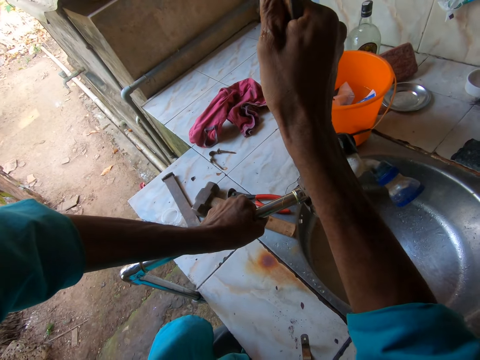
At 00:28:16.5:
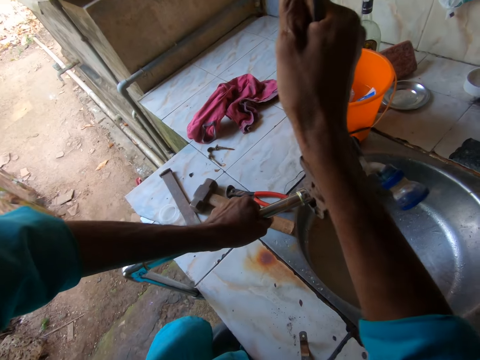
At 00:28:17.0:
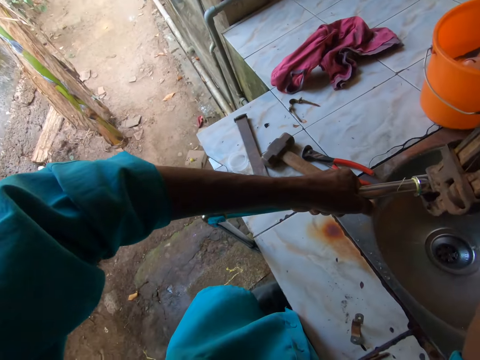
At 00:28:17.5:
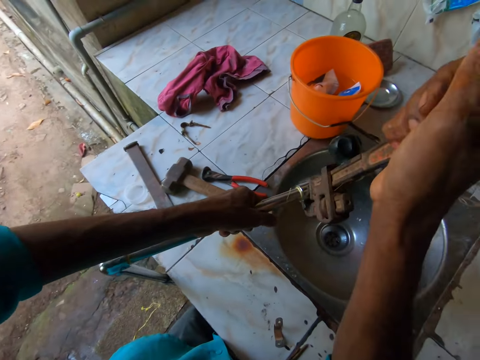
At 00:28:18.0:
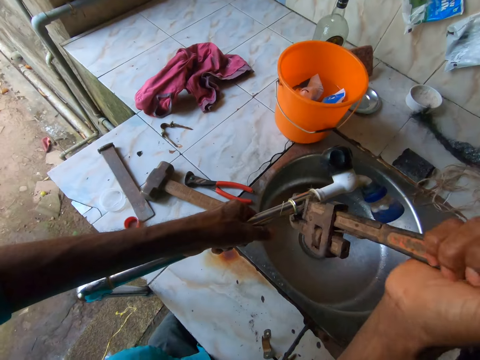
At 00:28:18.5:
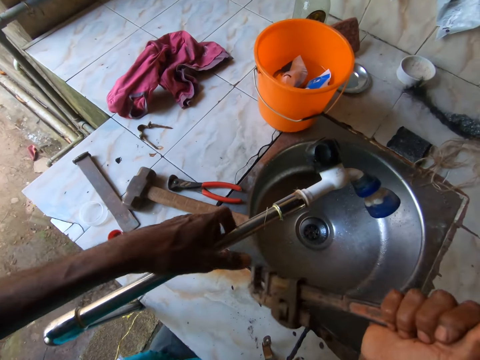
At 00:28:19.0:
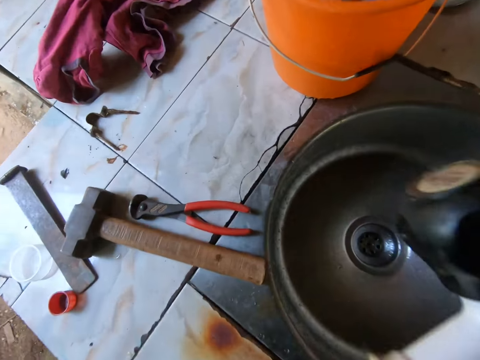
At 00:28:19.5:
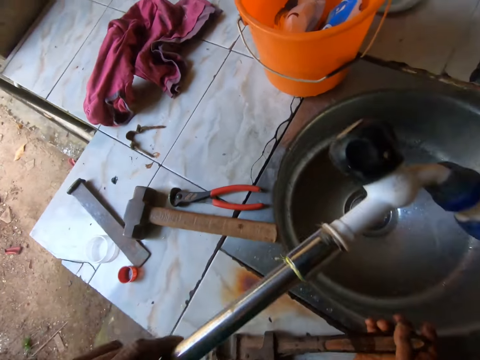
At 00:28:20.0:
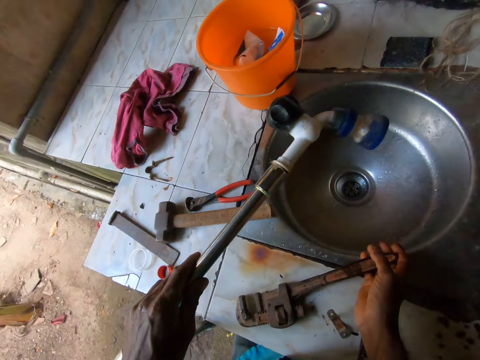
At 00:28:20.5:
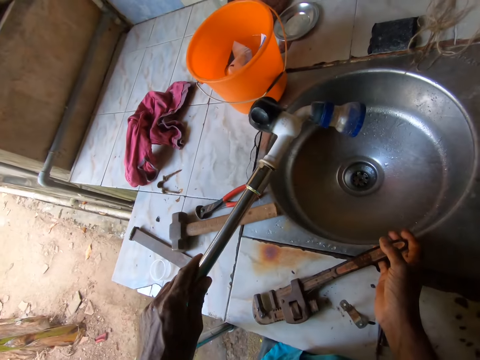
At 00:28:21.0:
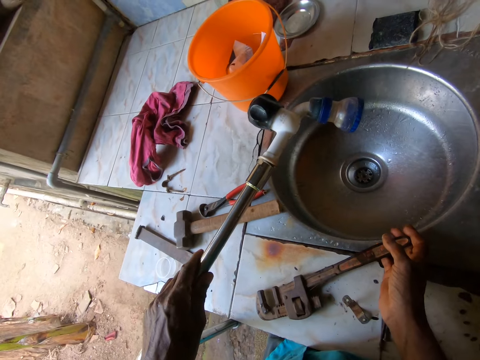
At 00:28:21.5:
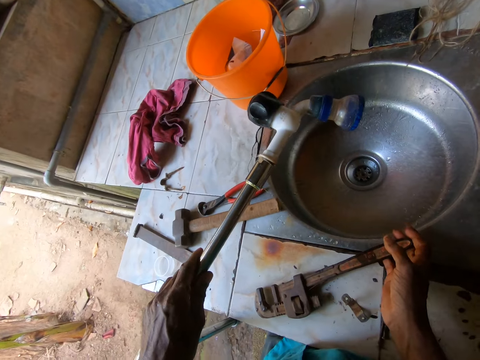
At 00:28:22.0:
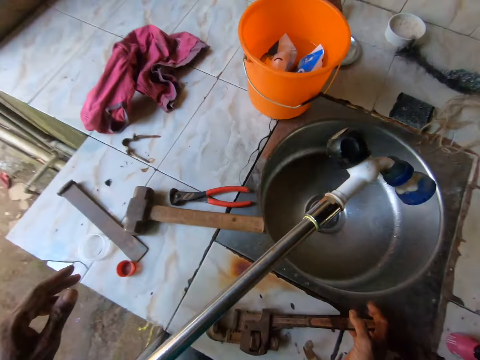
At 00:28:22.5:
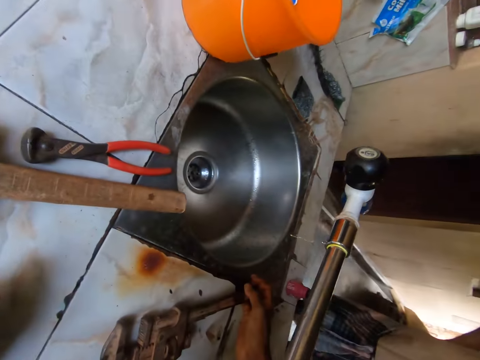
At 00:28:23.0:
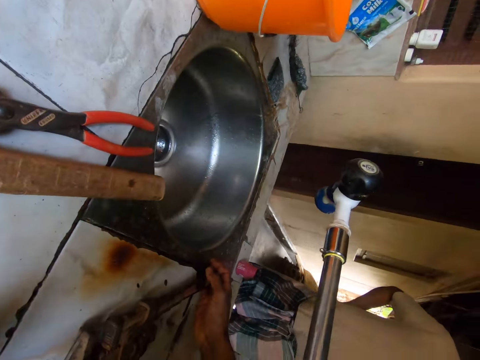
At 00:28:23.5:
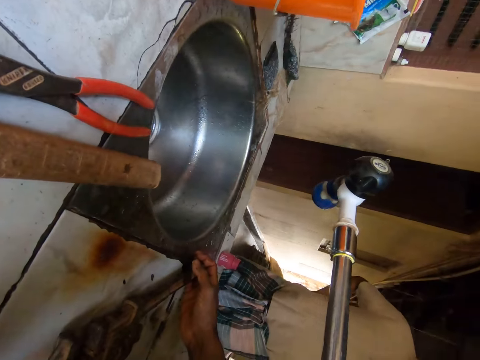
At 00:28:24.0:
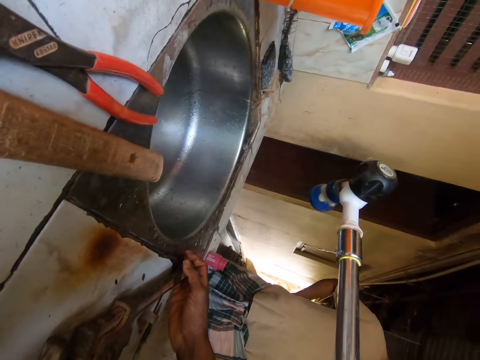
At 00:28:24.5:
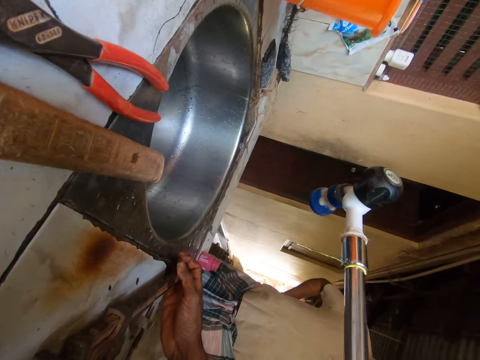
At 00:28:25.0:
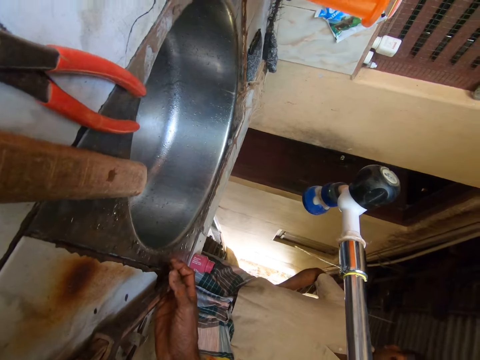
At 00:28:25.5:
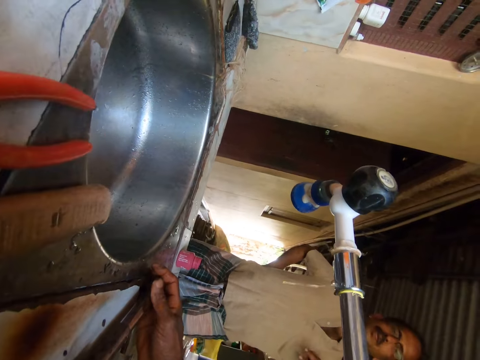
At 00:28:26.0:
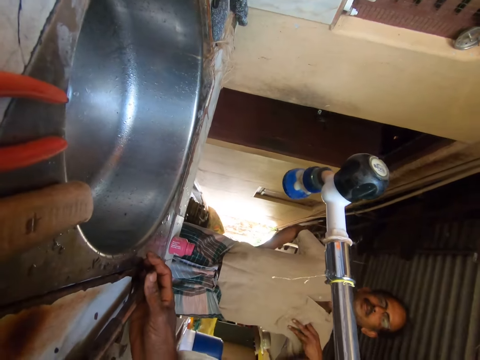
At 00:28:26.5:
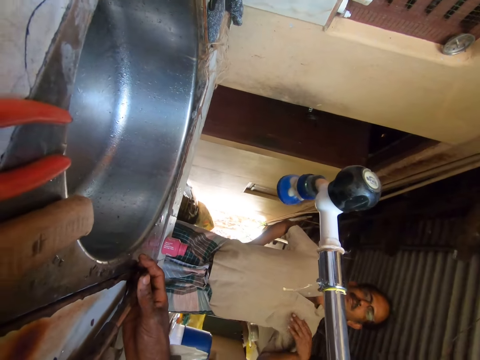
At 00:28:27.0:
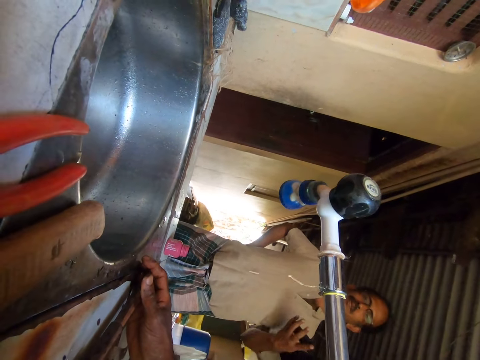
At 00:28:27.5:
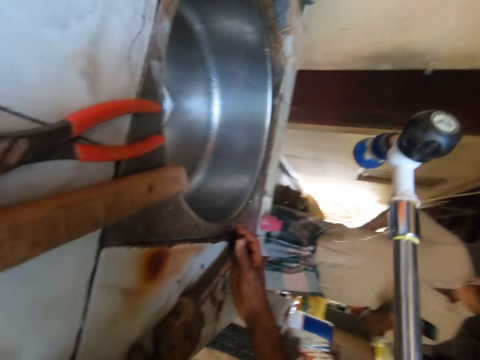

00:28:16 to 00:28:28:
The camera wearer removes the wrench from the tap. He looks at the tap. He places the pipe wrench on the sink top with his right hand.

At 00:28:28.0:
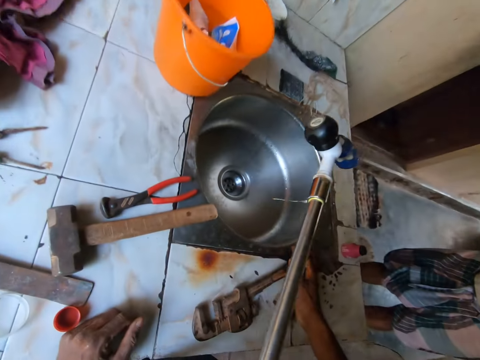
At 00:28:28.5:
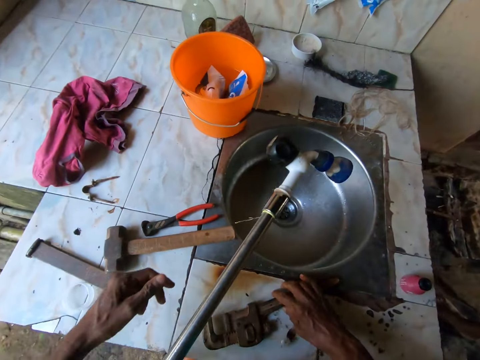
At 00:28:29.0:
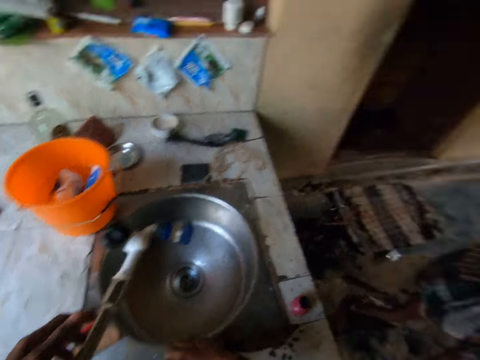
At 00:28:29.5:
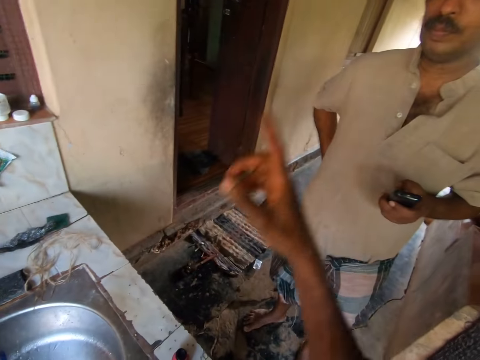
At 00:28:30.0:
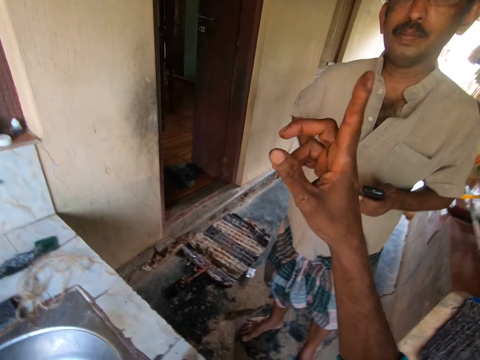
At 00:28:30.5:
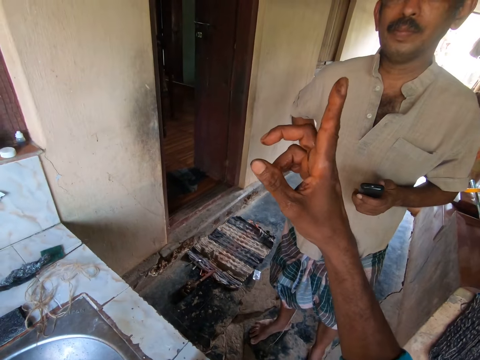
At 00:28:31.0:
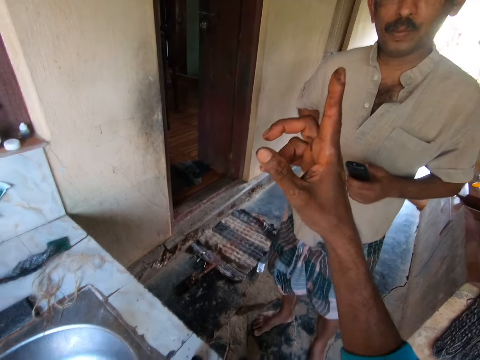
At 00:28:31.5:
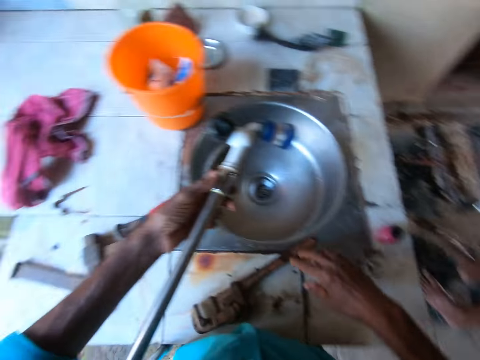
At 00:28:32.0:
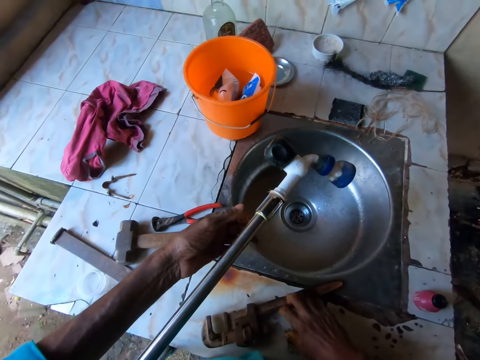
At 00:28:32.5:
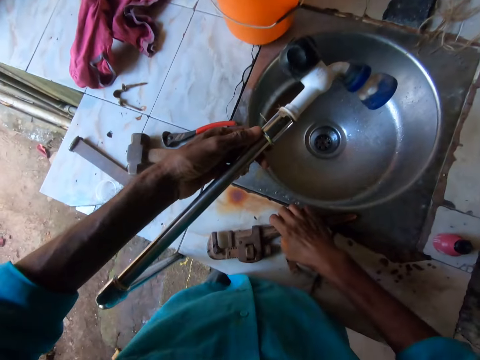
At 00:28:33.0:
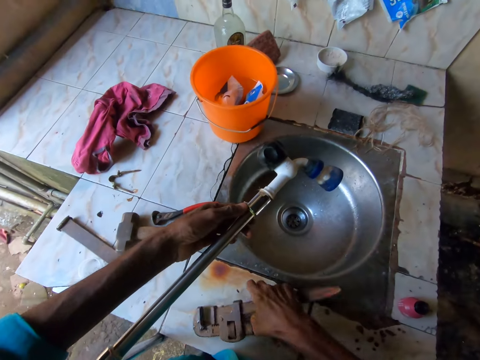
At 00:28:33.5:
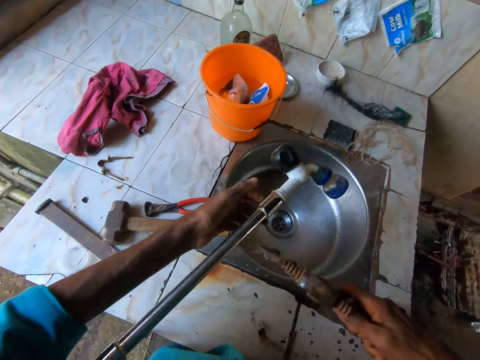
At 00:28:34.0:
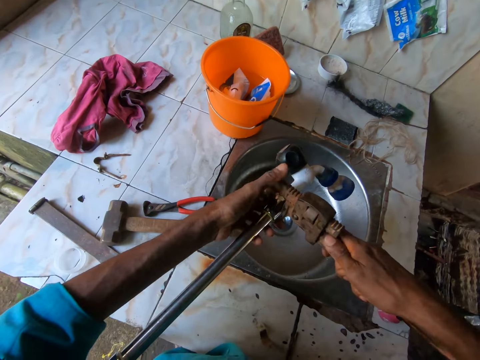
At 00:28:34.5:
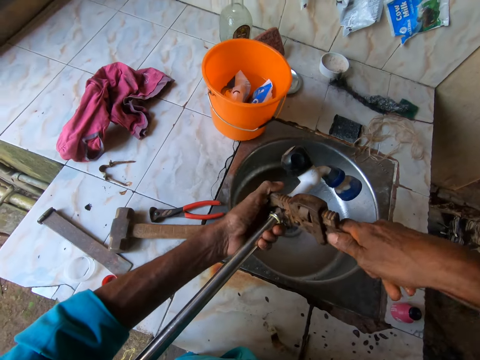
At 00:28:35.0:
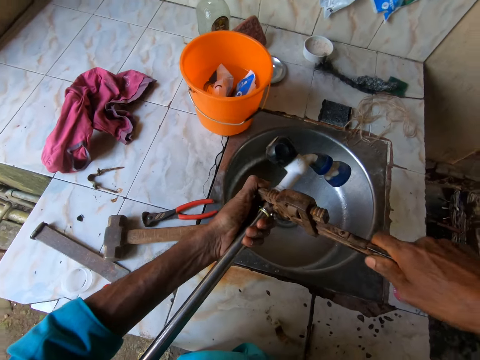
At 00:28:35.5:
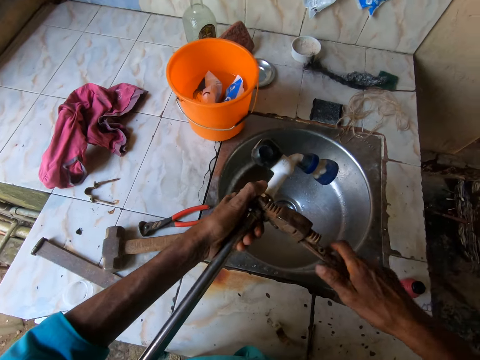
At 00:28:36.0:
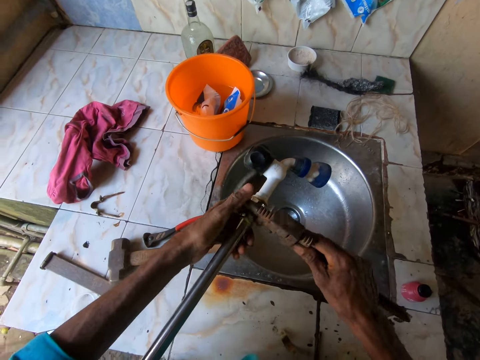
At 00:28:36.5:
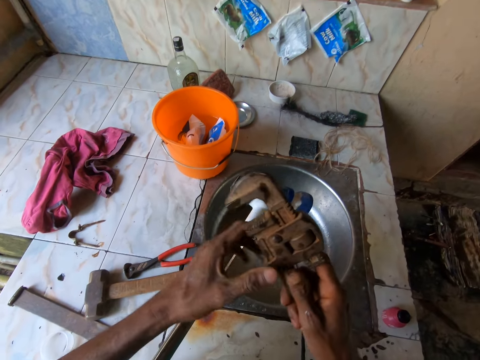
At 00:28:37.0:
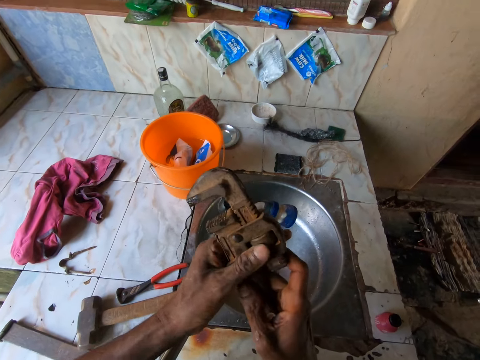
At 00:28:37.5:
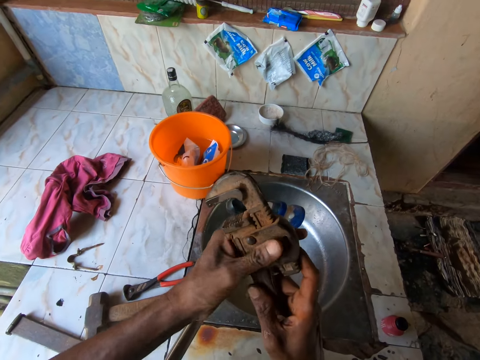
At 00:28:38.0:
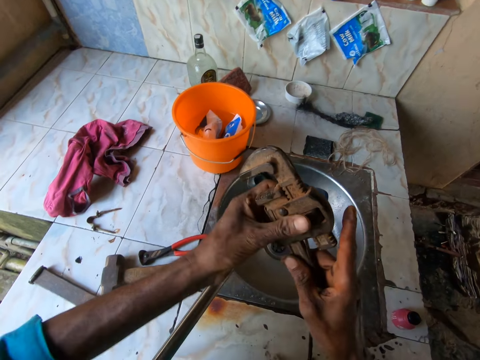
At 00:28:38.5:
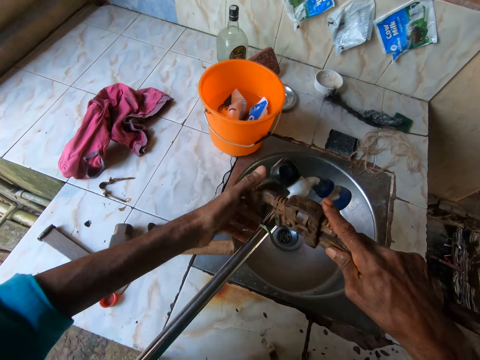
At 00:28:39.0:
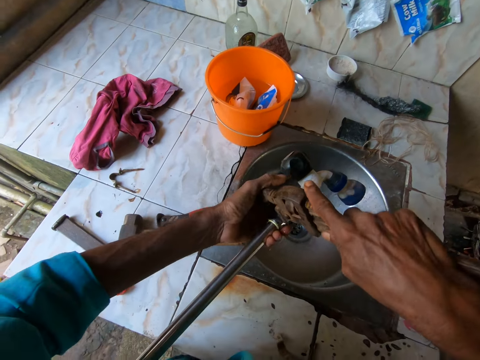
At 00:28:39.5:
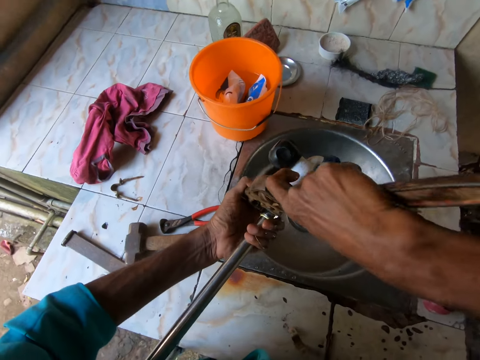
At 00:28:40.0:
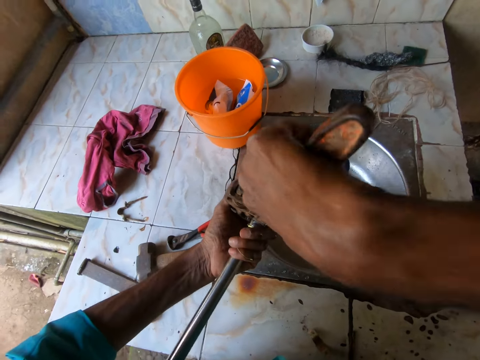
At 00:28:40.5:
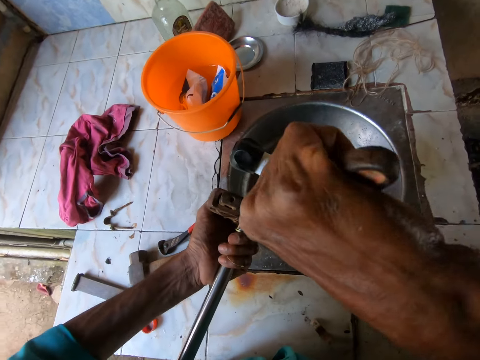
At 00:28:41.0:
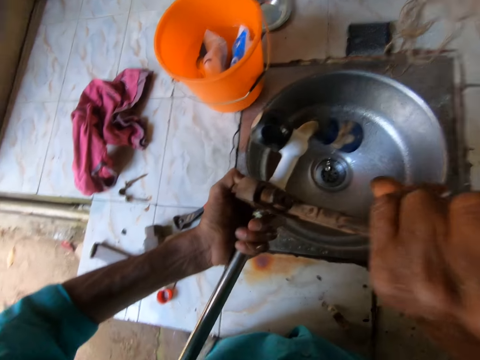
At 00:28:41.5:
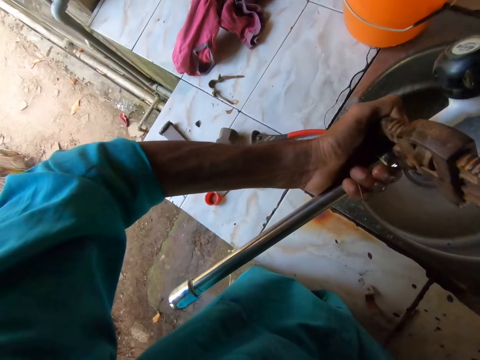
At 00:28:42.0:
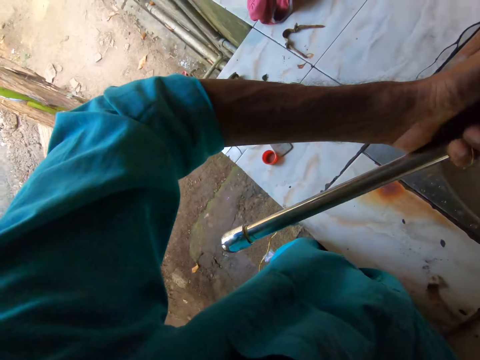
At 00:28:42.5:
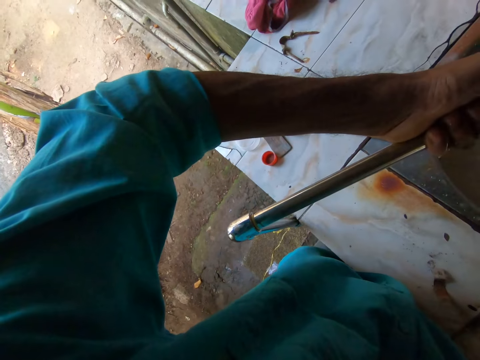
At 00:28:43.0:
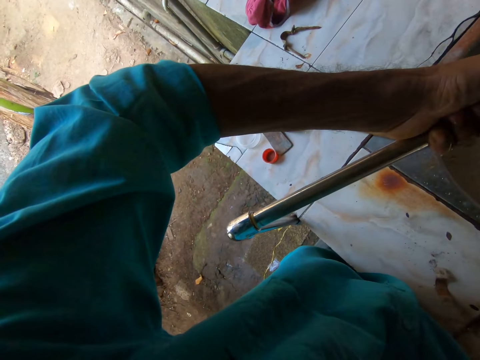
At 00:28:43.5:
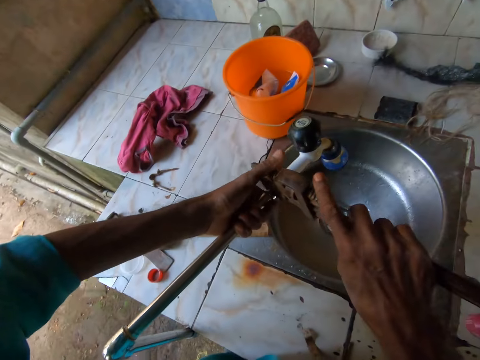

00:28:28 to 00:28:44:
The camera wearer talks to a person. He holds the faucet pipe with his left hand. He picks up the pipe wrench from the sink top with his right hand. He grips the faucet pipe with the pipe wrench. He tightens the faucet pipe with the pipe wrench in his right hand. He removes the wrench from the tap. He adjusts the pipe wrench with his left hand. He grips the faucet pipe with the pipe wrench in both hands. He tightens the faucet pipe with the pipe wrench in his right hand.
